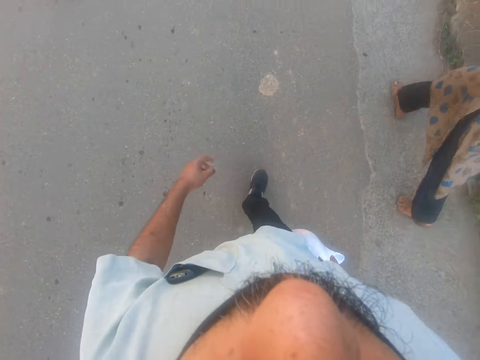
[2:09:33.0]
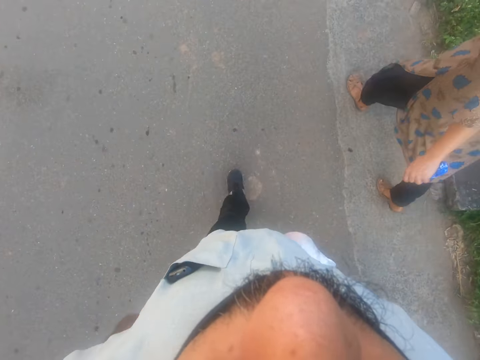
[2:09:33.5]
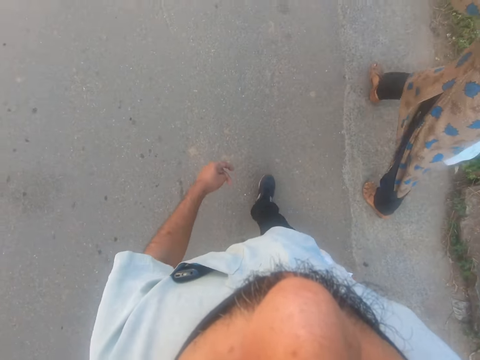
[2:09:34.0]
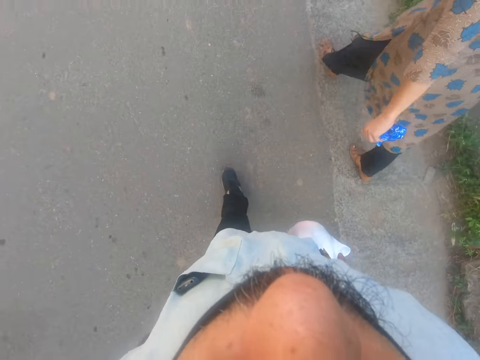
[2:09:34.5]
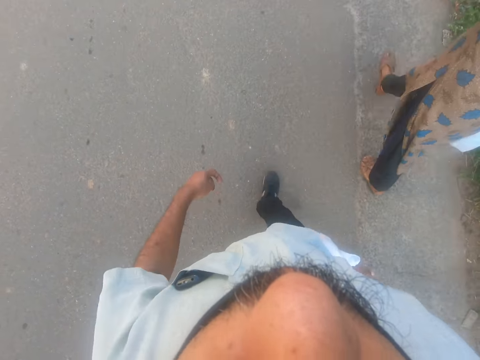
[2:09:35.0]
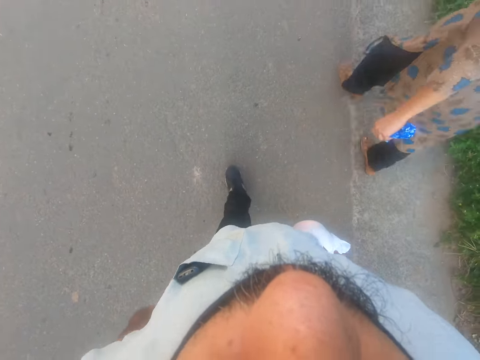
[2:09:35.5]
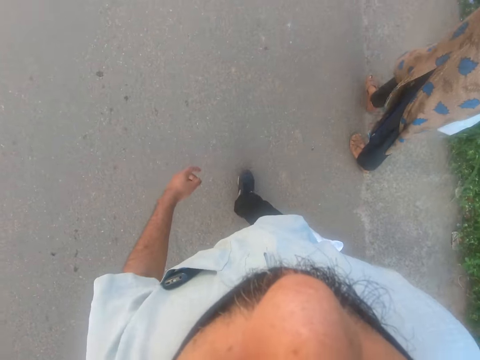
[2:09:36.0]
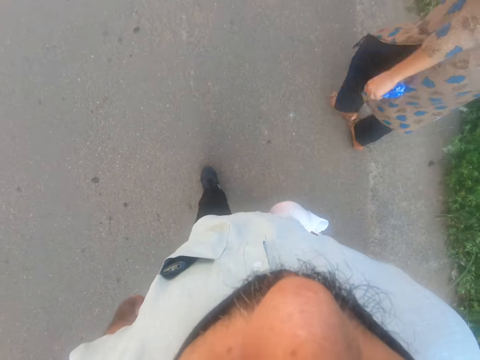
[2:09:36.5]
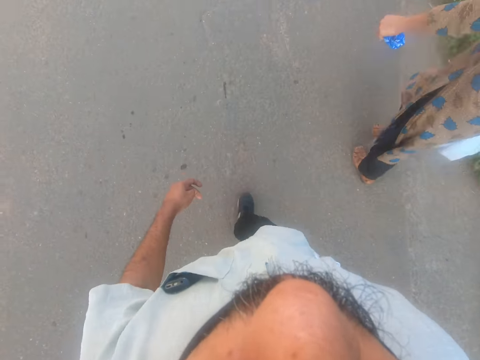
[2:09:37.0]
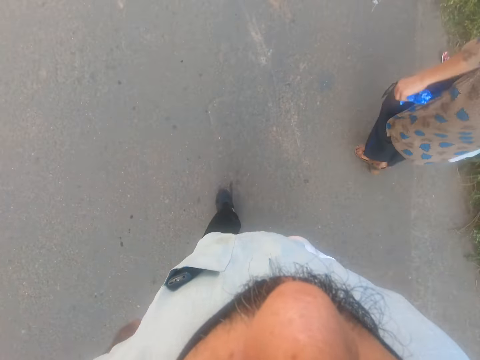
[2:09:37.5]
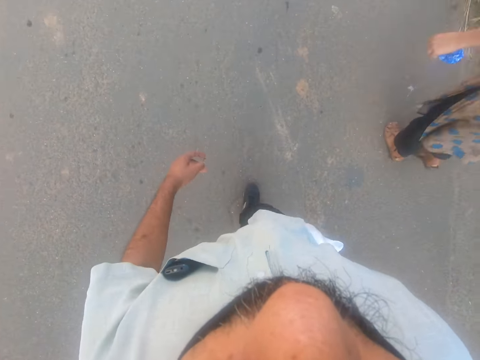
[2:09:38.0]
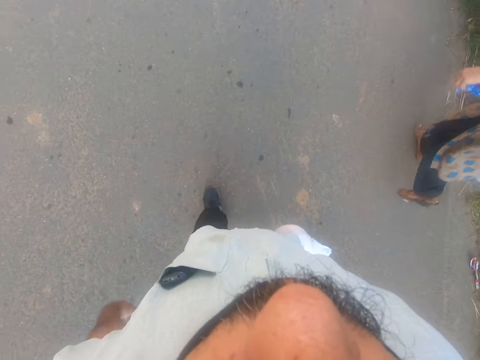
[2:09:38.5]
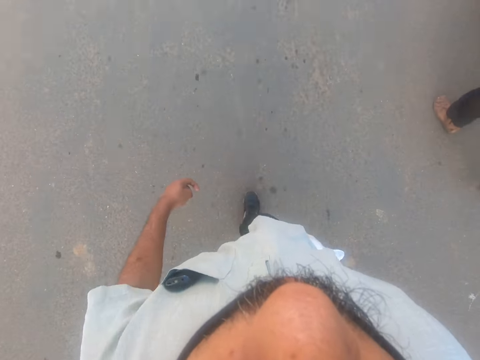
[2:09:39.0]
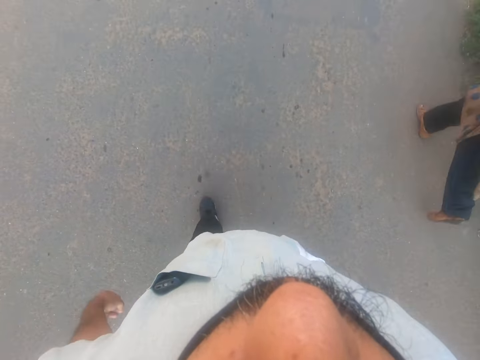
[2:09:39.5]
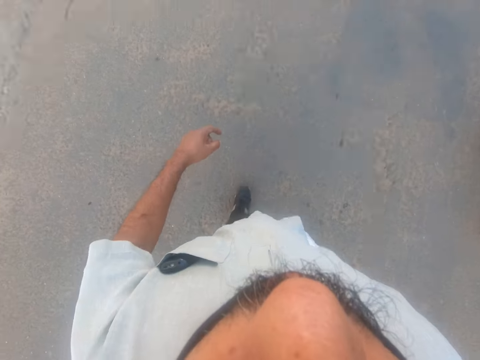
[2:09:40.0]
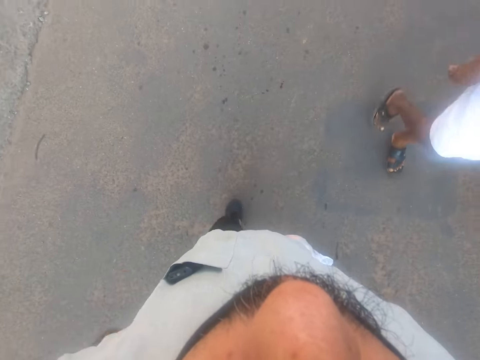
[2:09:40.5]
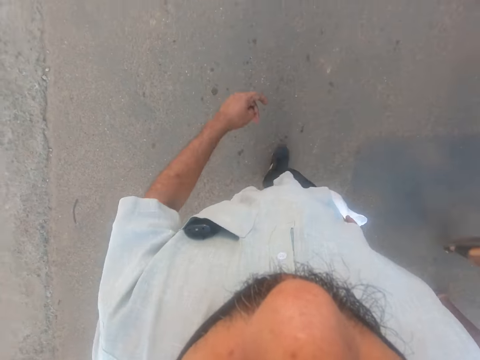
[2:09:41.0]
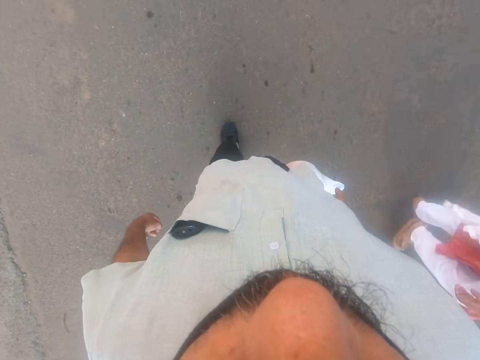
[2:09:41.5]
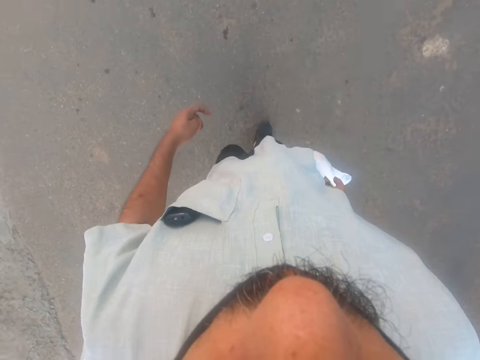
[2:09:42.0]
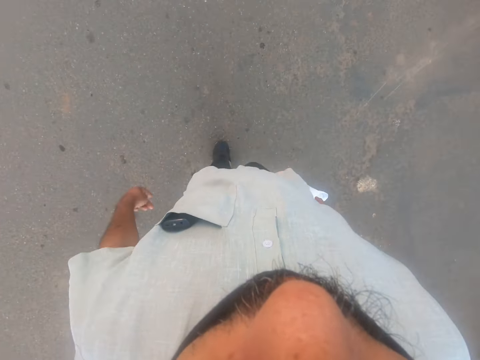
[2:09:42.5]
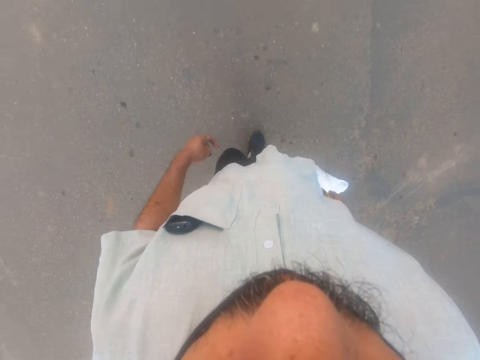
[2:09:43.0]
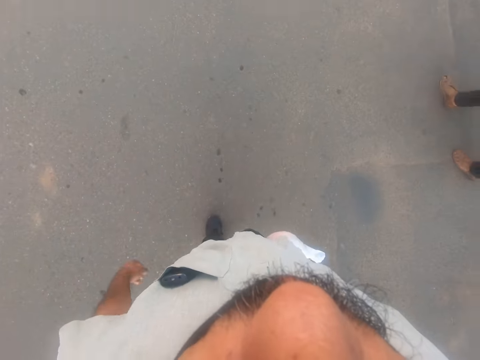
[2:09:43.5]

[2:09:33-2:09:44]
A woman walks in front of the camera wearer.

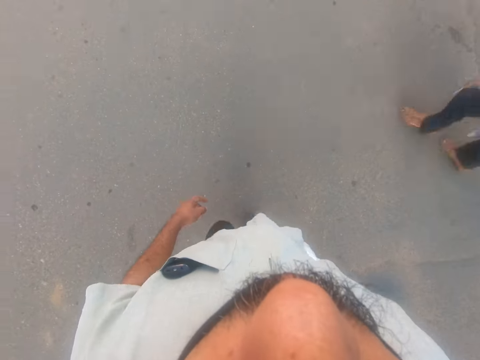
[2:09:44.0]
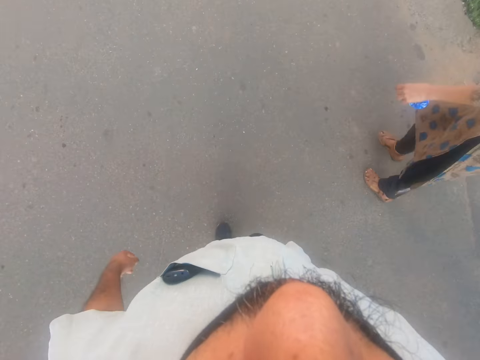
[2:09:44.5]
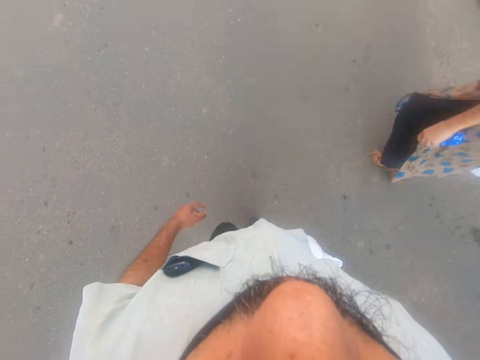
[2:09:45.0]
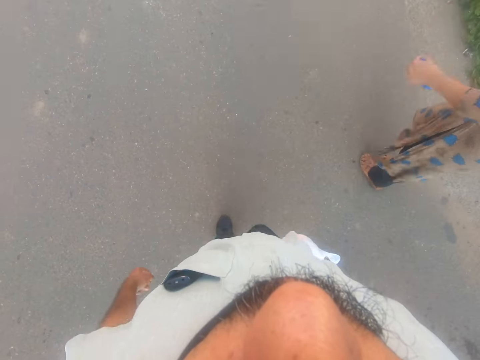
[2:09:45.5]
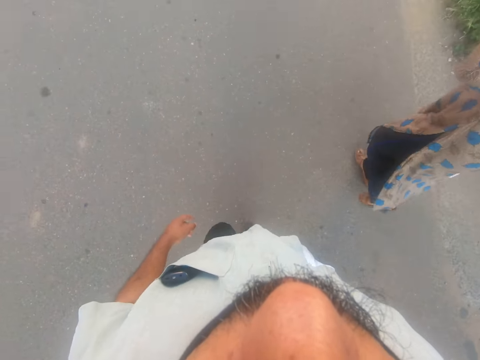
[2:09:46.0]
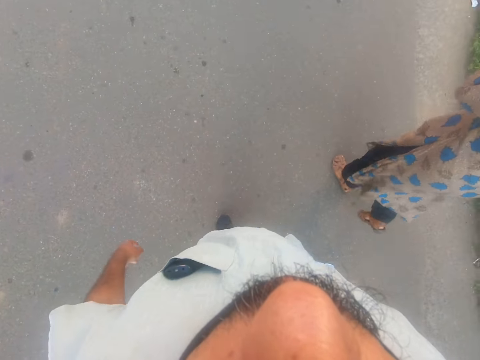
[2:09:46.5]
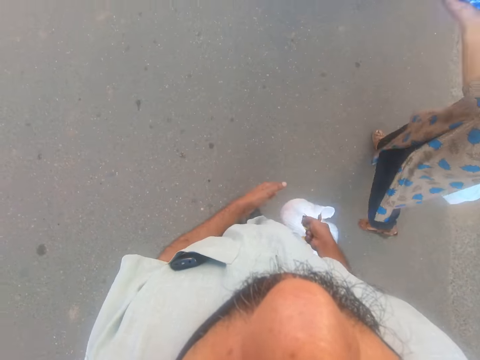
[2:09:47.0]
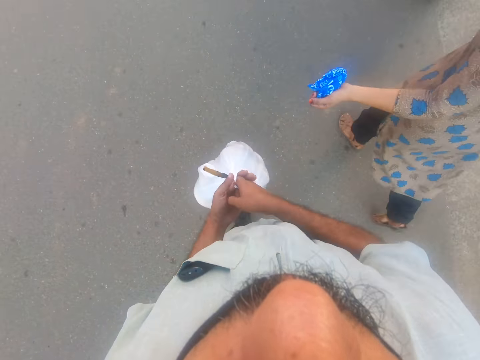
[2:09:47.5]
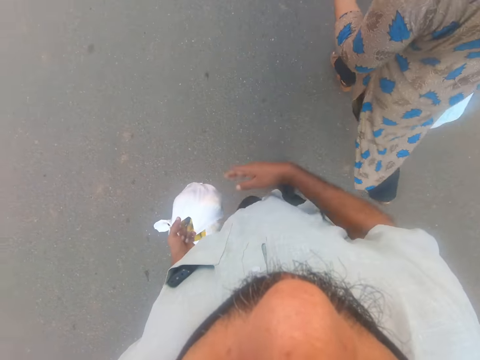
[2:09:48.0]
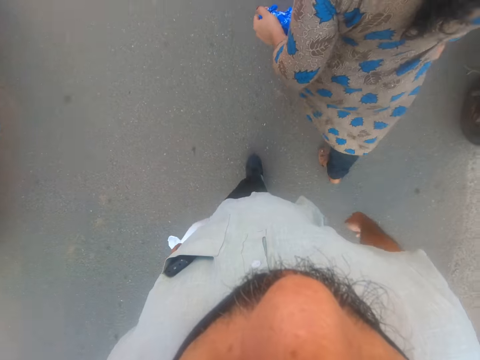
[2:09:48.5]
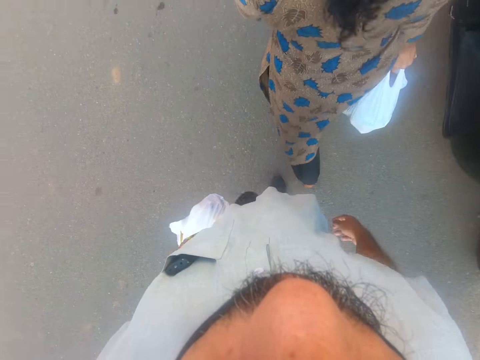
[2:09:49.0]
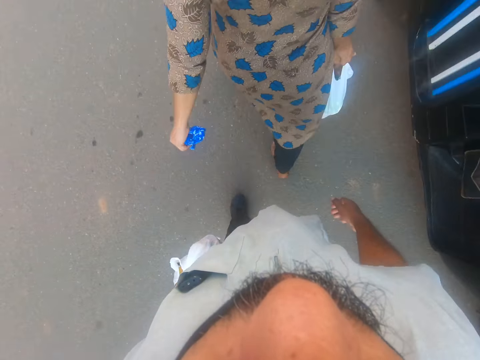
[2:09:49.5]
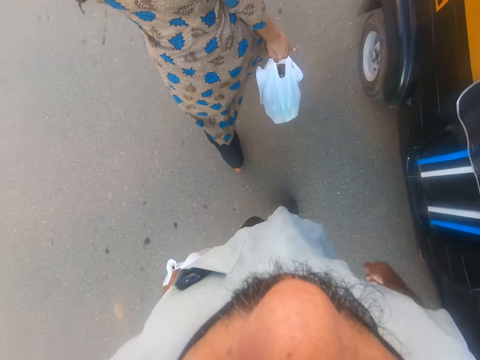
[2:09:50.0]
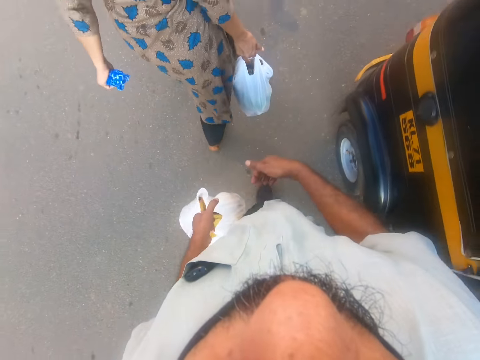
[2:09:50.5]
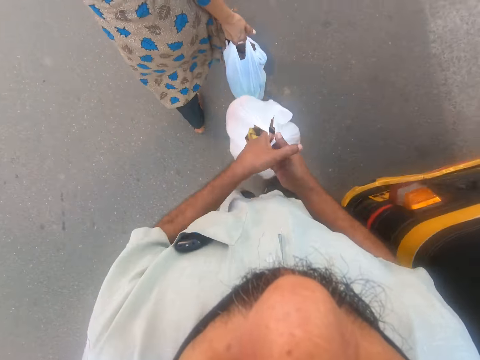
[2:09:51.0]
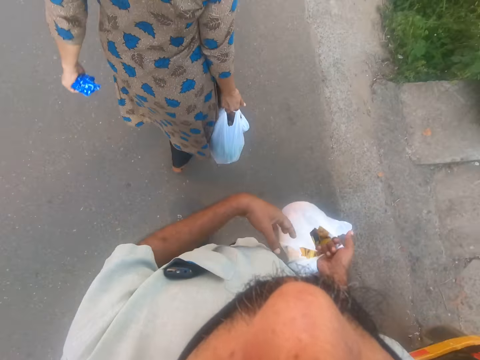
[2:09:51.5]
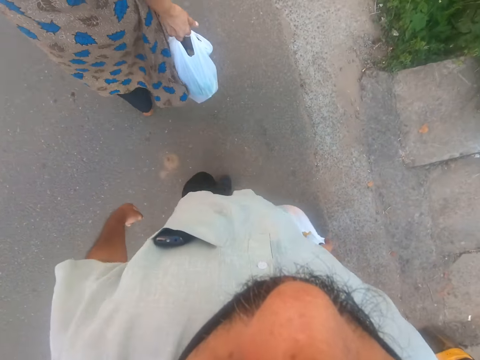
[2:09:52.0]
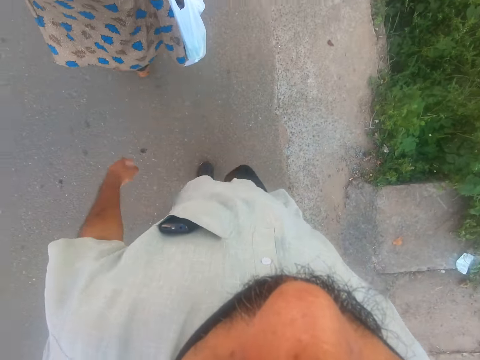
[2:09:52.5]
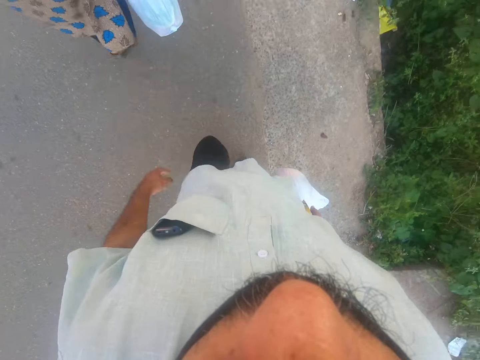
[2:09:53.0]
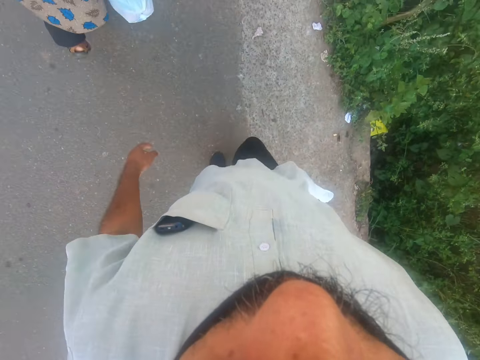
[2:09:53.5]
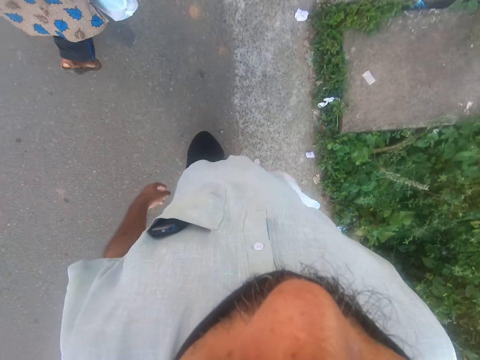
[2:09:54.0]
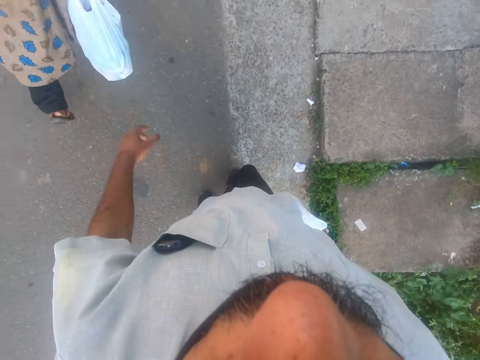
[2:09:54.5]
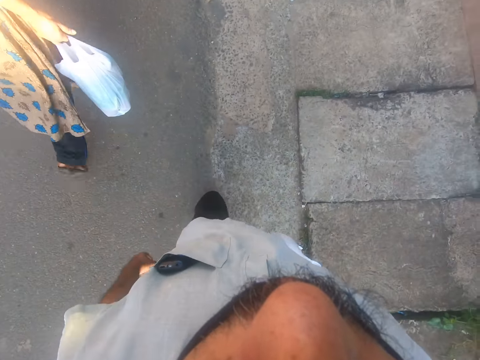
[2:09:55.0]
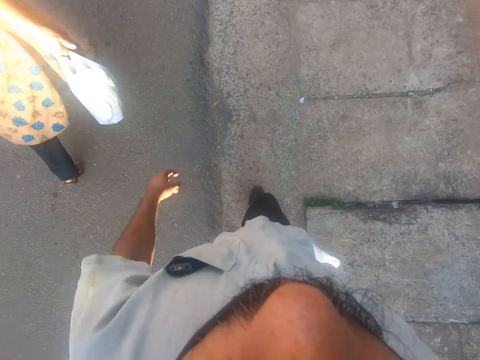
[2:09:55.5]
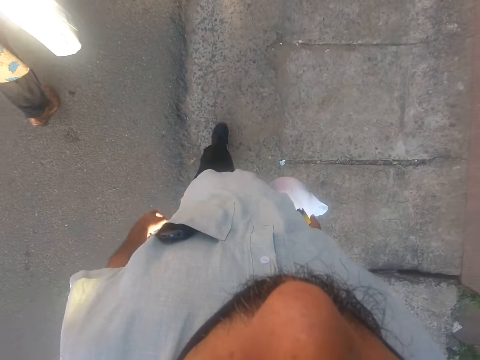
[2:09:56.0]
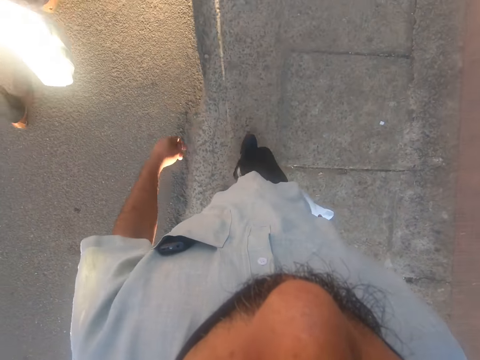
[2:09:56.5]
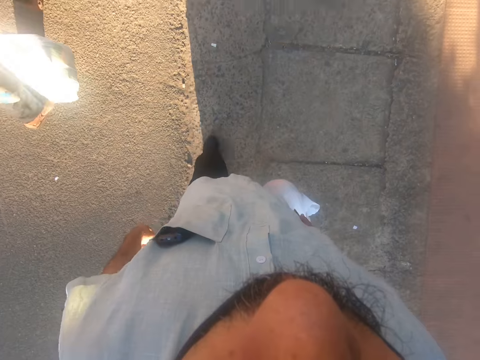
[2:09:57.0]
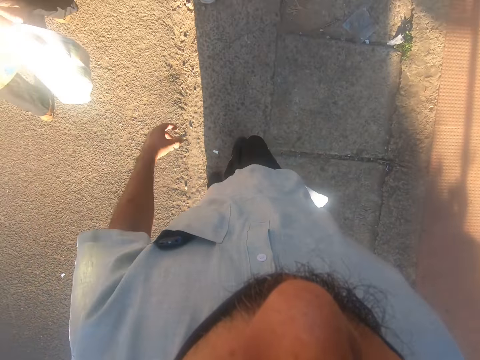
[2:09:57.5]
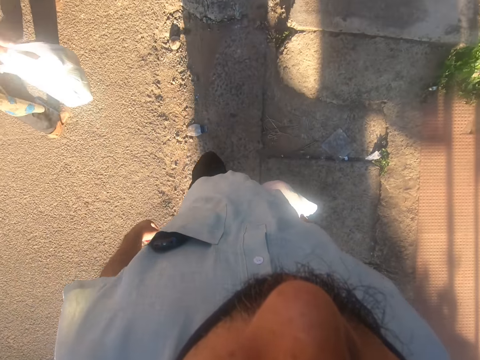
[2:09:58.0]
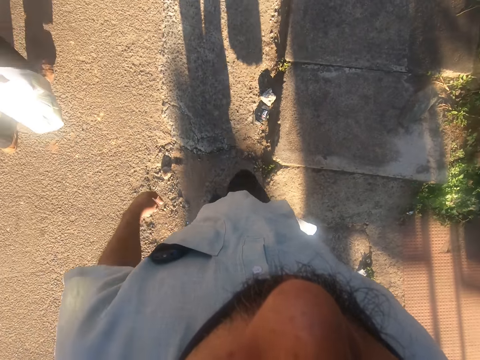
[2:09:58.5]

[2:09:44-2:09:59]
A woman touches something with her left hand. The camera wearer passes the nylon from his right hand to his left hand while walking. He walks forward. He returns the nylon to his right hand while walking. He walks forward.
